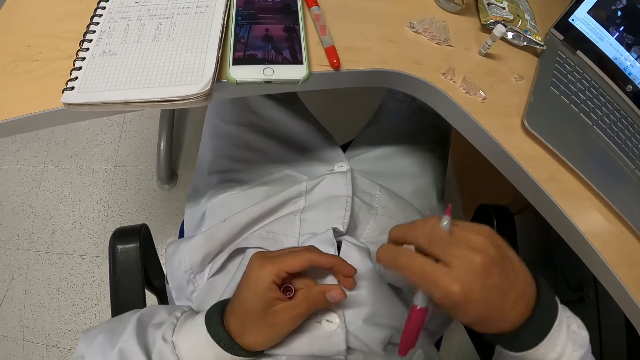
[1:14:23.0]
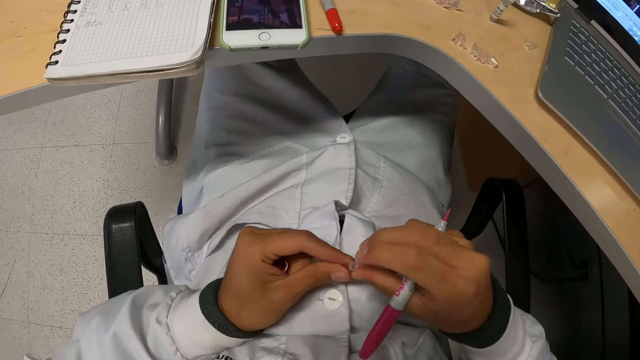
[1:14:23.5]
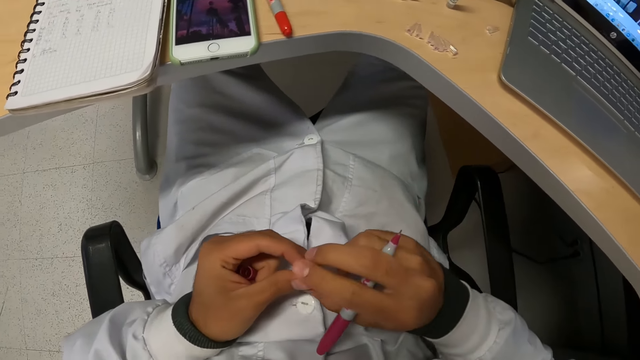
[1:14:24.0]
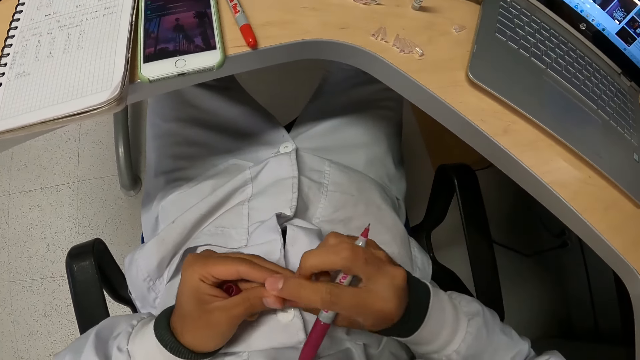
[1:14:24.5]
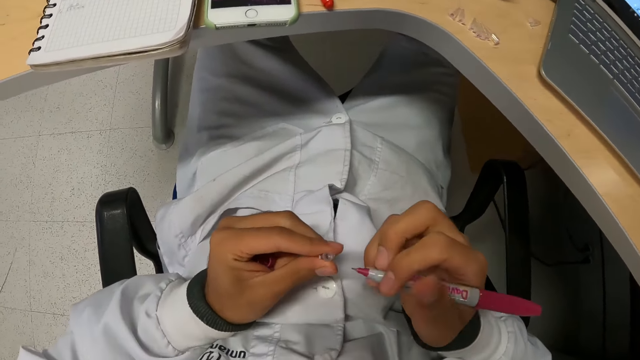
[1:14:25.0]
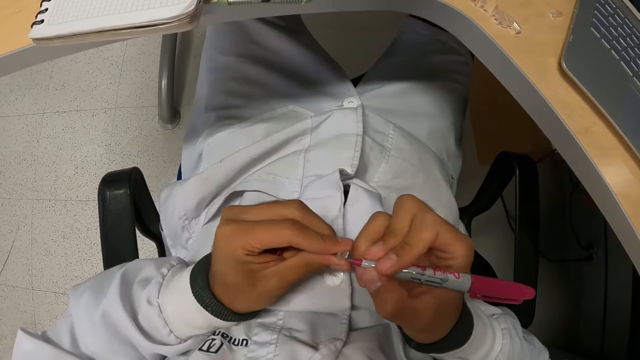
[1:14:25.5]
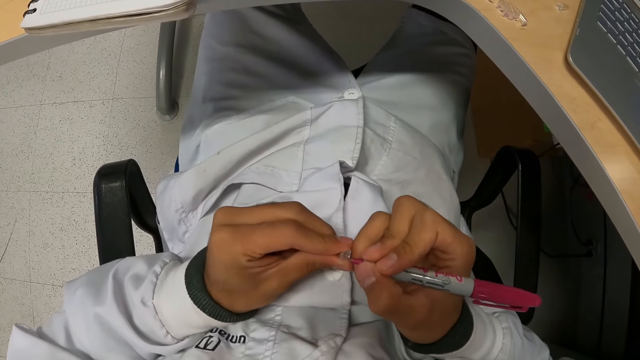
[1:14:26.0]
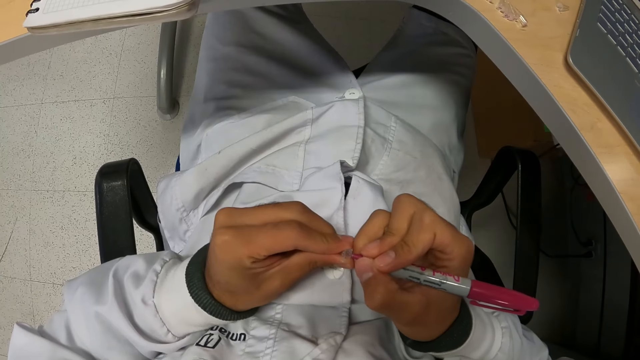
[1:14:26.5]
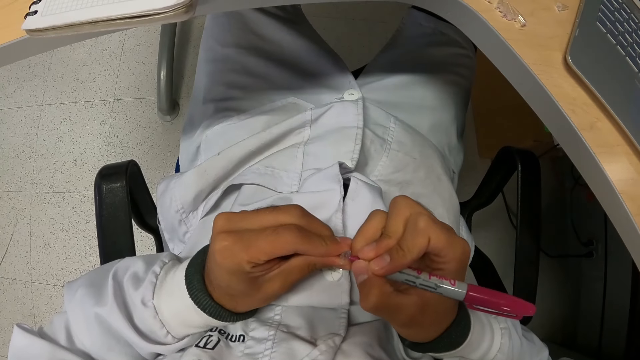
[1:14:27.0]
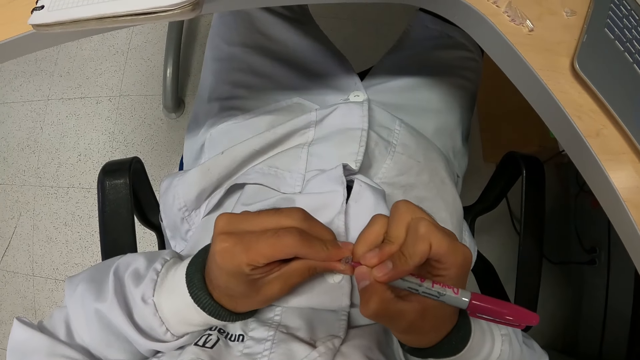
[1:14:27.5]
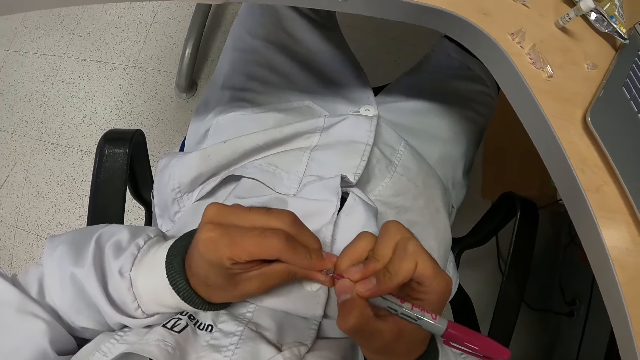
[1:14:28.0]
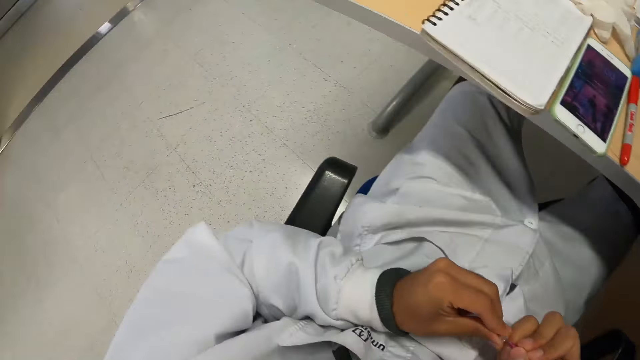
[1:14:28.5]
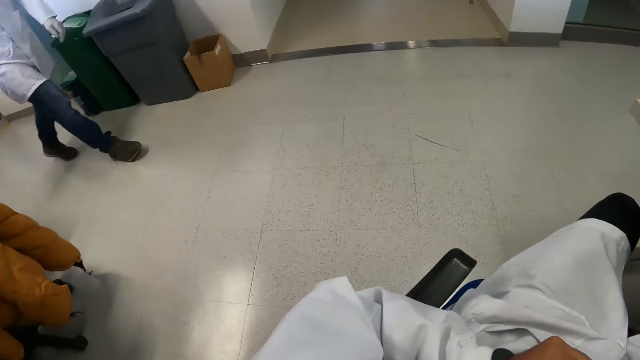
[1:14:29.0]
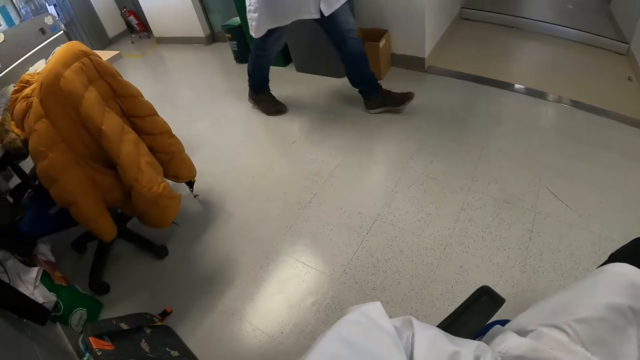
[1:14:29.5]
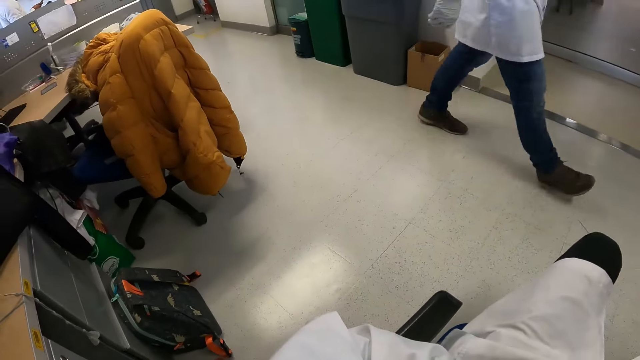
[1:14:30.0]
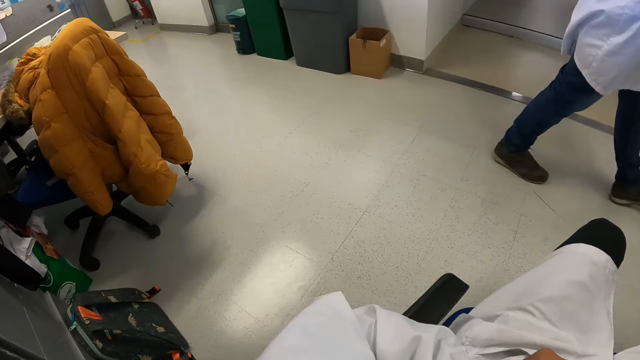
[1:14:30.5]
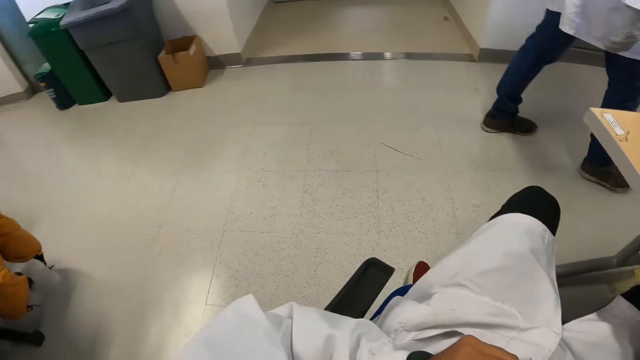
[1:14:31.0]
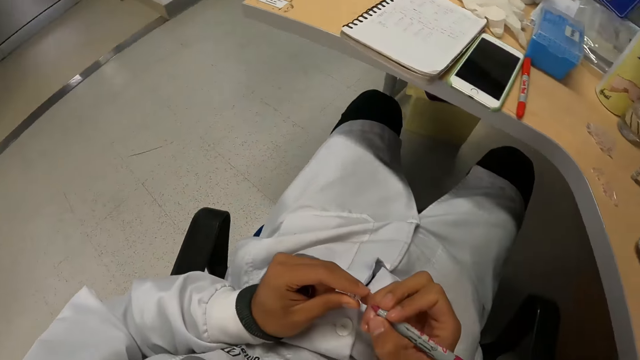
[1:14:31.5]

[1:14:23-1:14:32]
The camera wearer passes the small plastic container from his right hand to his left hand. He marks the small plastic container in his left hand with the pen in his right hand. He looks at a man. The man walks past the camera wearer.

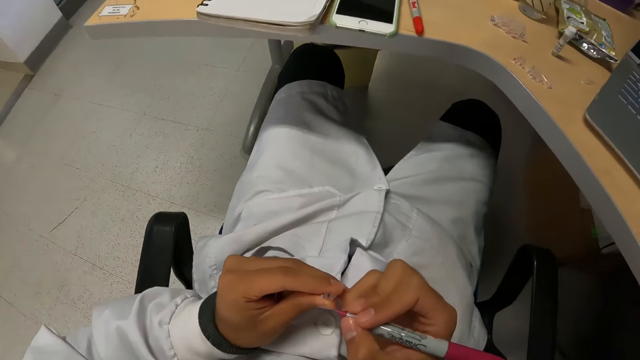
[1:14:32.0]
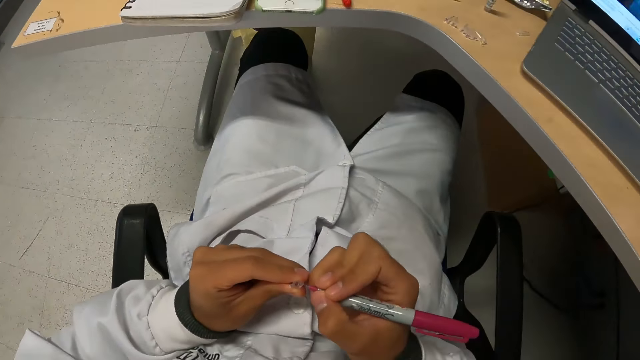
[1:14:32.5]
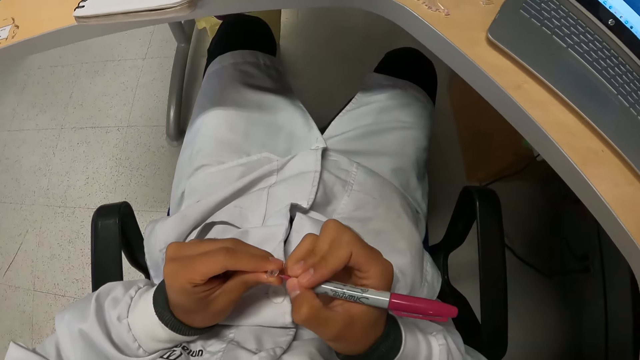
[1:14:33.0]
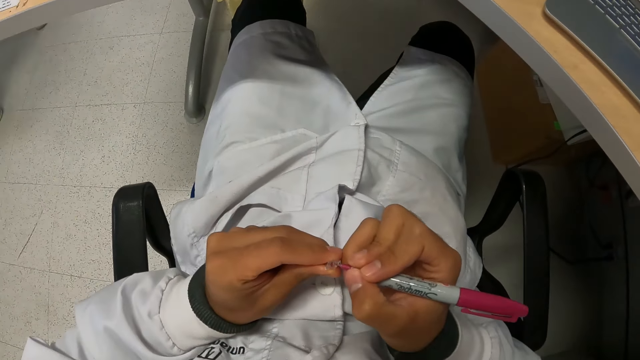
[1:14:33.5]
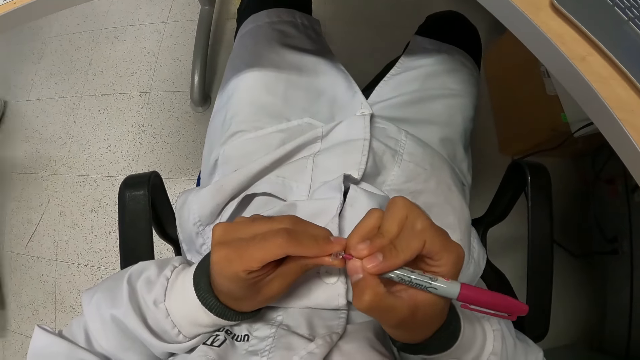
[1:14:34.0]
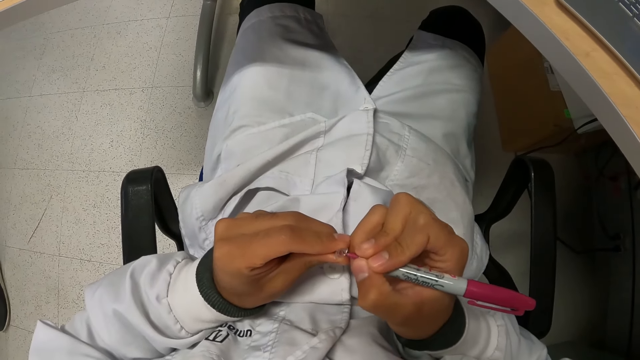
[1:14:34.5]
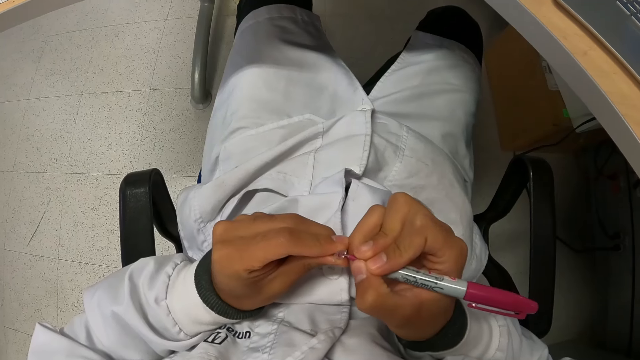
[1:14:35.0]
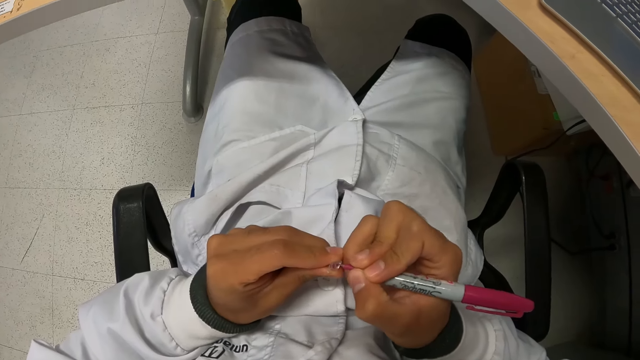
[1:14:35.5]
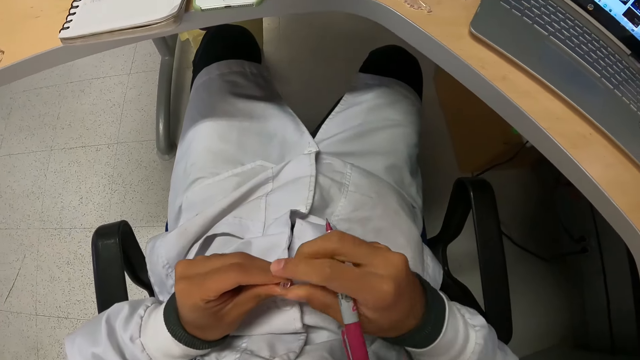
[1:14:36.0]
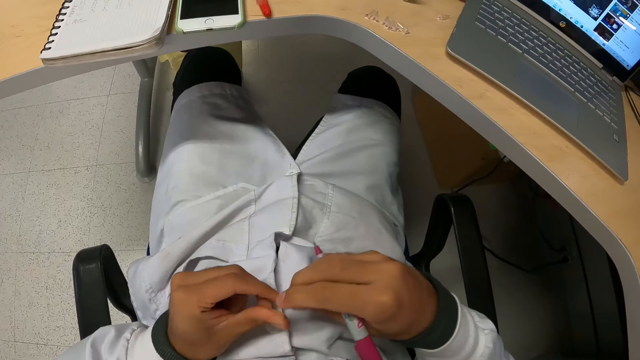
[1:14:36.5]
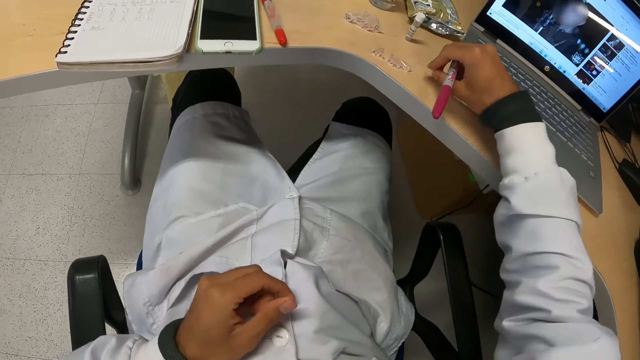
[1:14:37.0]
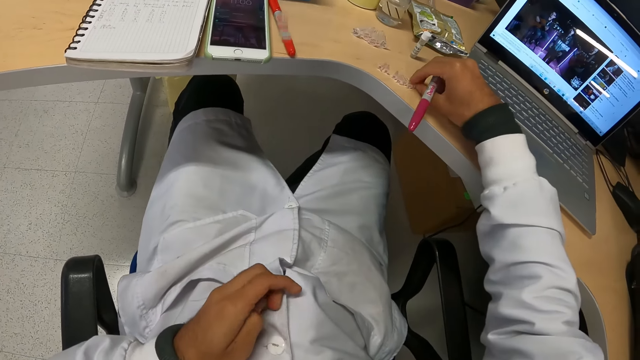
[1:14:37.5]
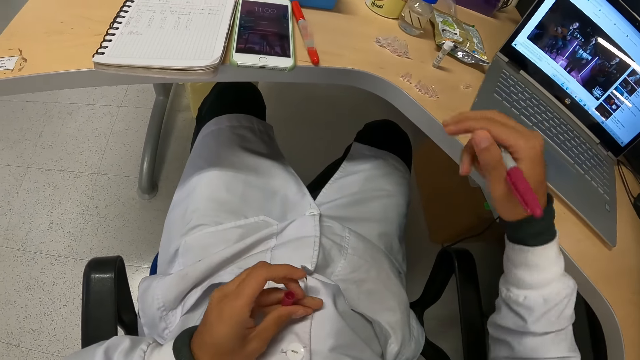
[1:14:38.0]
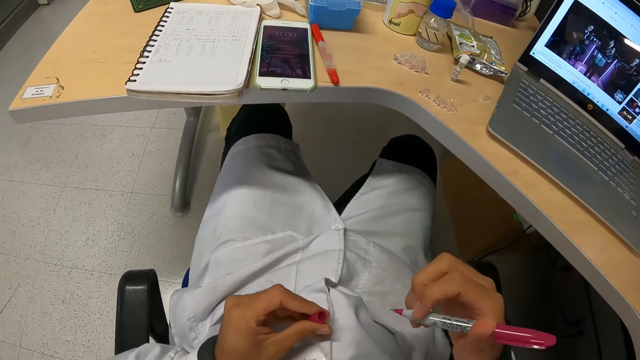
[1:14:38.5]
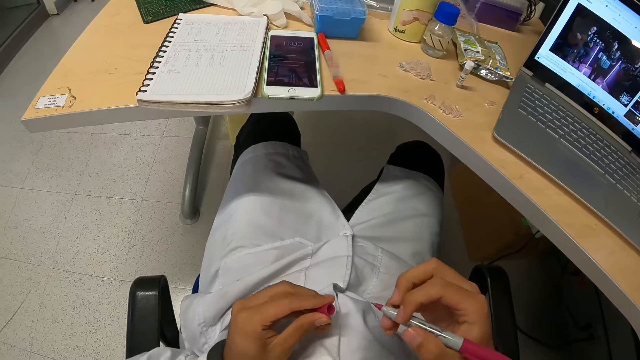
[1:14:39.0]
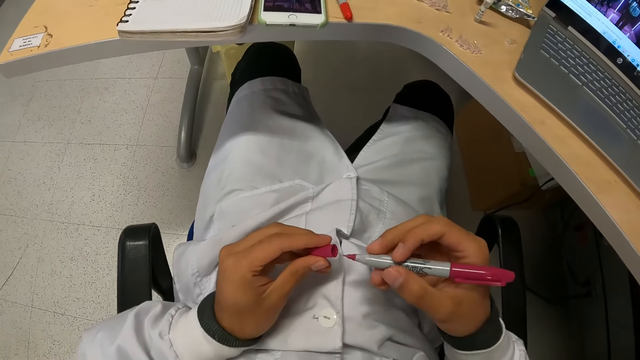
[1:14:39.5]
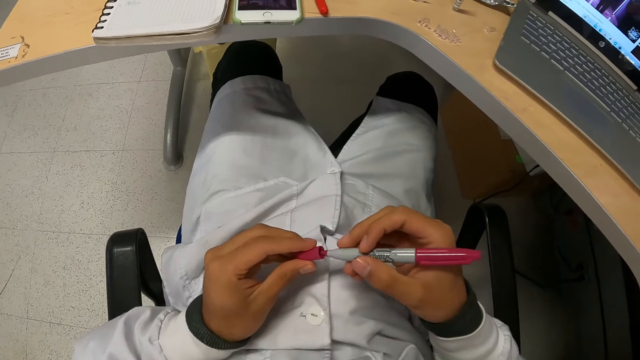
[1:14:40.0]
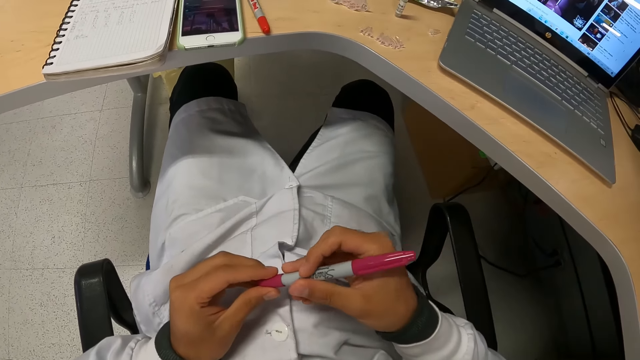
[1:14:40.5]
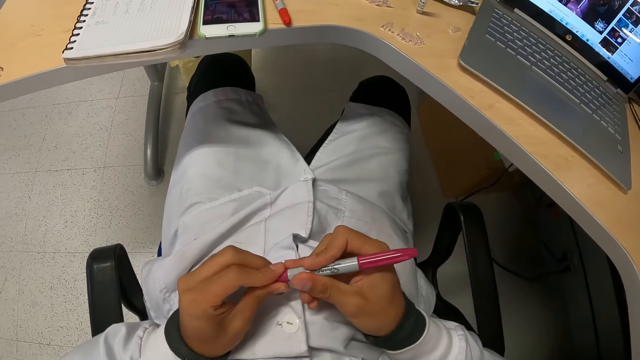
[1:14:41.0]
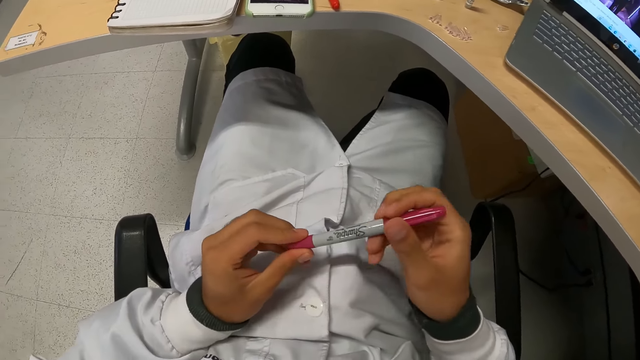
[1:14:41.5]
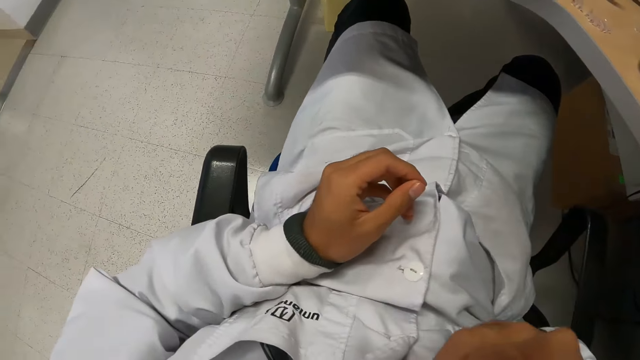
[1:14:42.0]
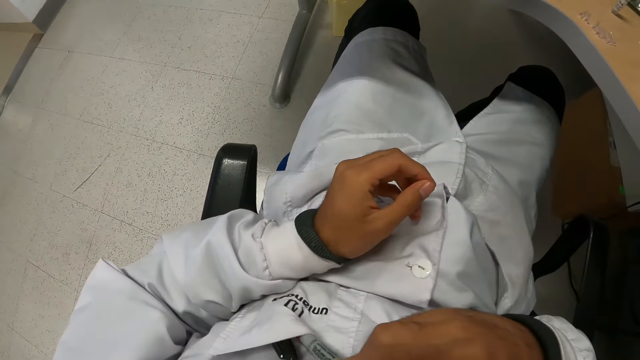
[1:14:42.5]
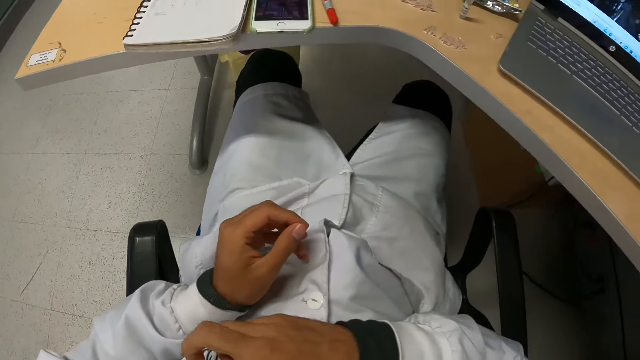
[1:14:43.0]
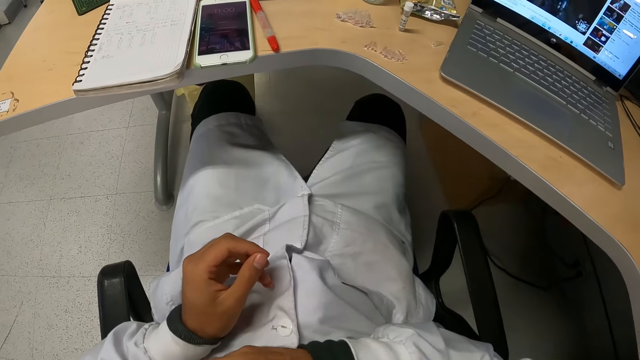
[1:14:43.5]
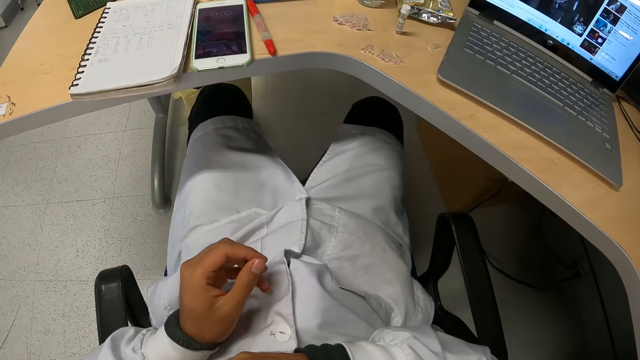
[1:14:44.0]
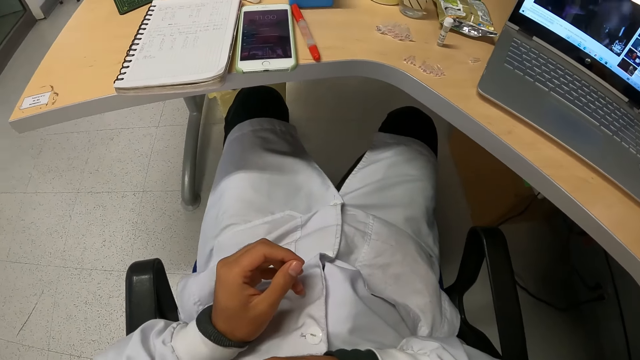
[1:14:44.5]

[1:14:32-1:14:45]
The camera wearer marks the small plastic container in his left hand with the pen in his right hand. He passes the small plastic container in his left hand to his right hand. He drops the small plastic container in his right hand on the table. He closes the pen in his right hand with the cover in his left hand. He puts the pen in the breast pocket of his lab coat with his right hand.
